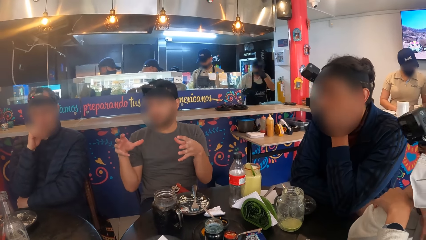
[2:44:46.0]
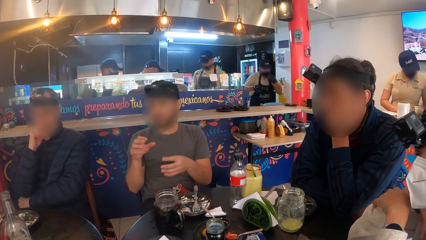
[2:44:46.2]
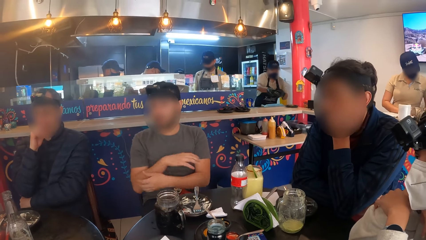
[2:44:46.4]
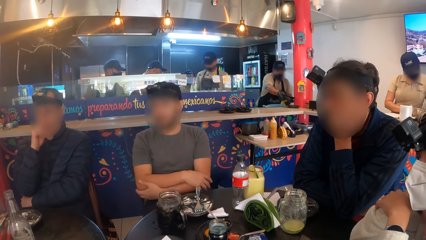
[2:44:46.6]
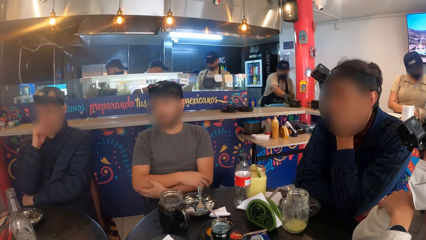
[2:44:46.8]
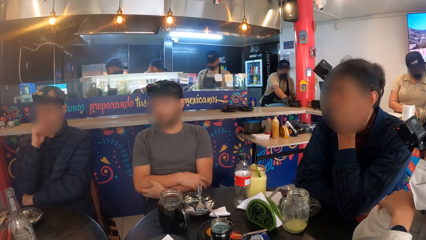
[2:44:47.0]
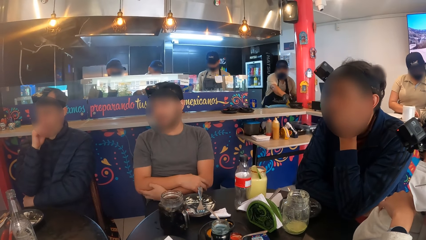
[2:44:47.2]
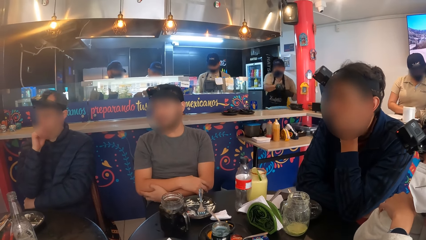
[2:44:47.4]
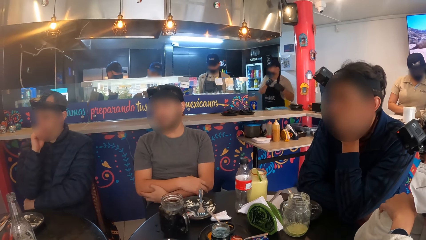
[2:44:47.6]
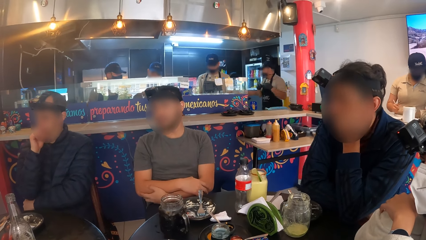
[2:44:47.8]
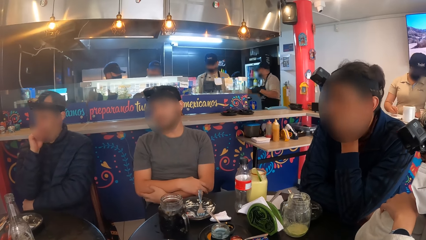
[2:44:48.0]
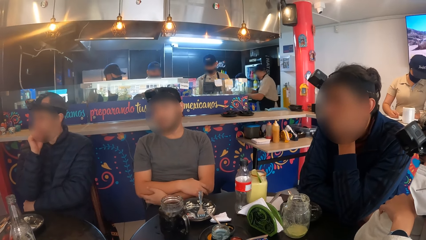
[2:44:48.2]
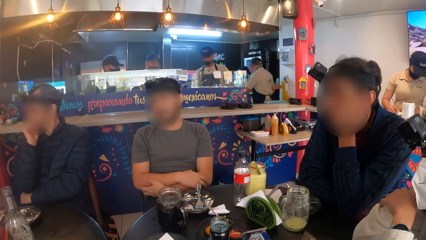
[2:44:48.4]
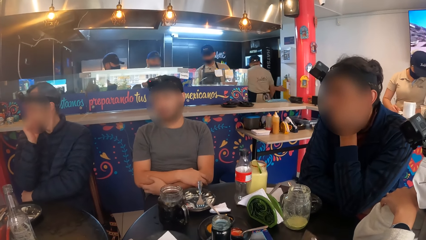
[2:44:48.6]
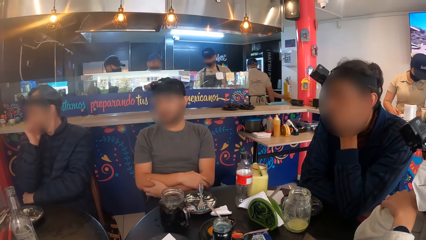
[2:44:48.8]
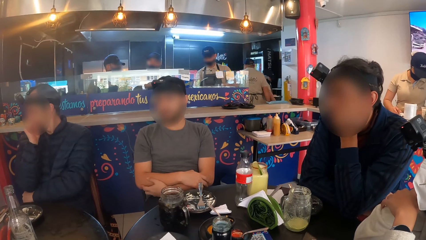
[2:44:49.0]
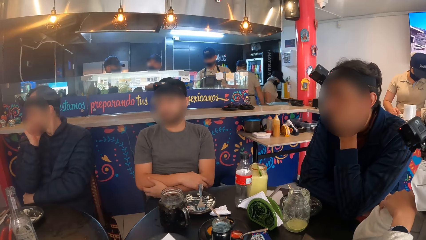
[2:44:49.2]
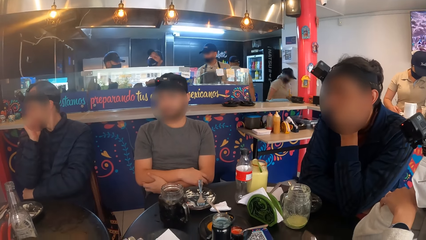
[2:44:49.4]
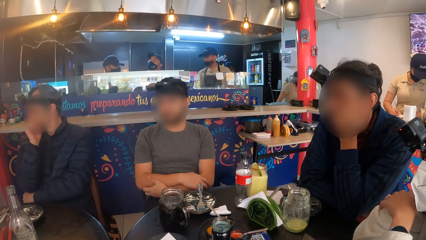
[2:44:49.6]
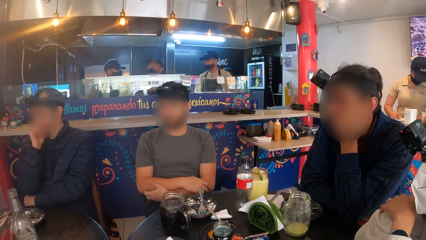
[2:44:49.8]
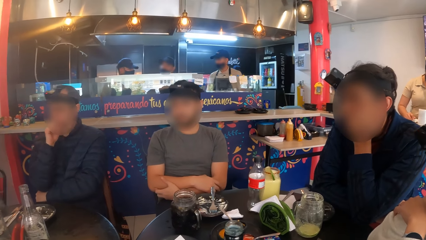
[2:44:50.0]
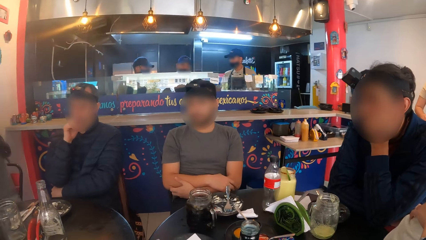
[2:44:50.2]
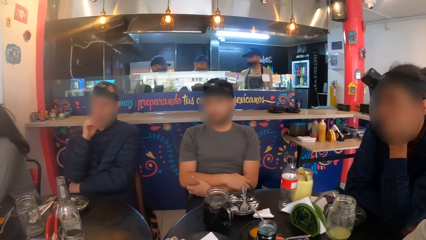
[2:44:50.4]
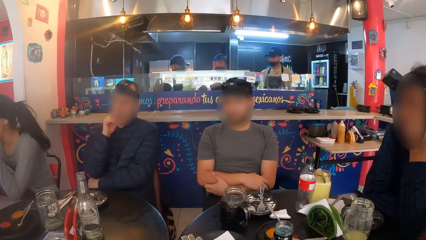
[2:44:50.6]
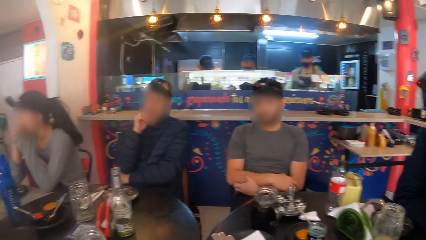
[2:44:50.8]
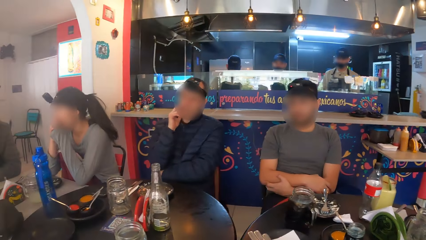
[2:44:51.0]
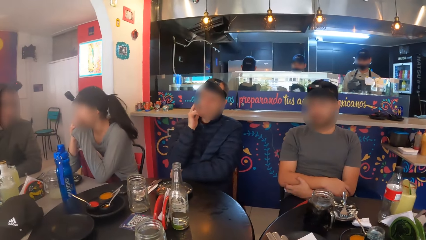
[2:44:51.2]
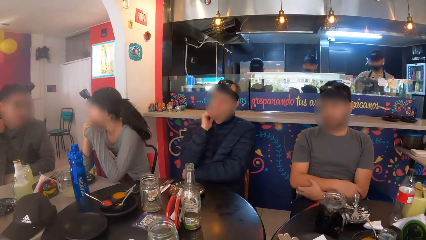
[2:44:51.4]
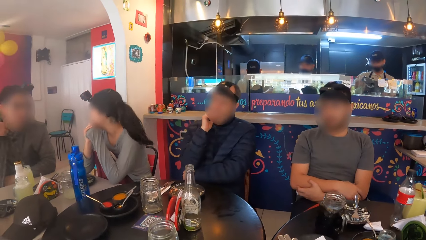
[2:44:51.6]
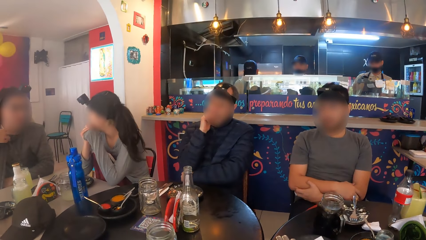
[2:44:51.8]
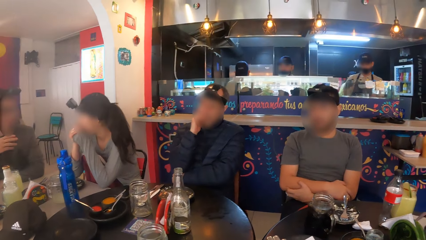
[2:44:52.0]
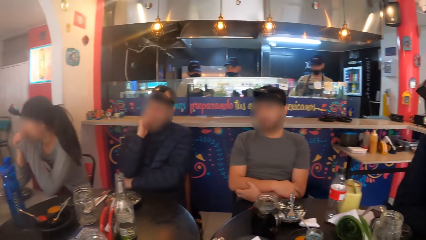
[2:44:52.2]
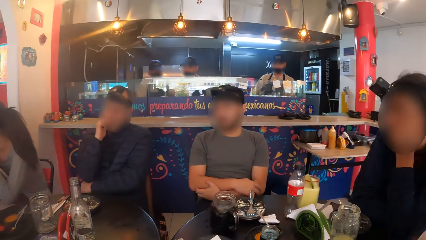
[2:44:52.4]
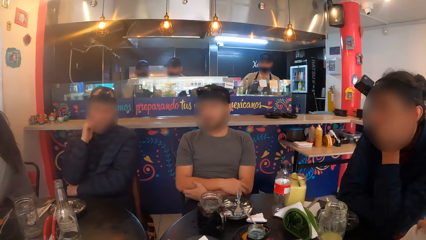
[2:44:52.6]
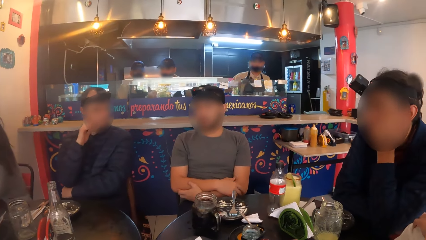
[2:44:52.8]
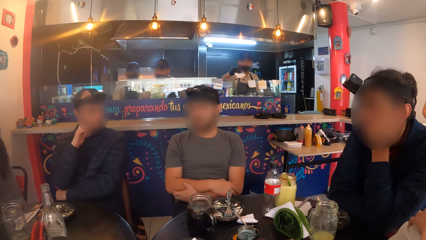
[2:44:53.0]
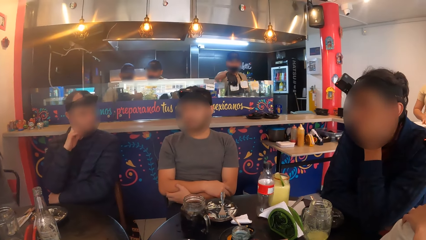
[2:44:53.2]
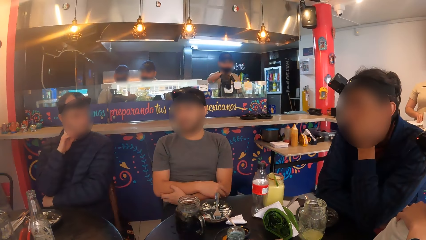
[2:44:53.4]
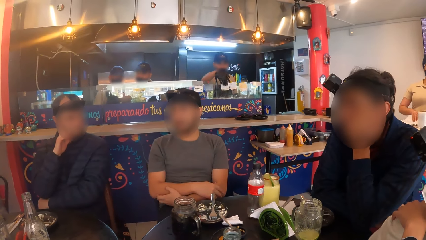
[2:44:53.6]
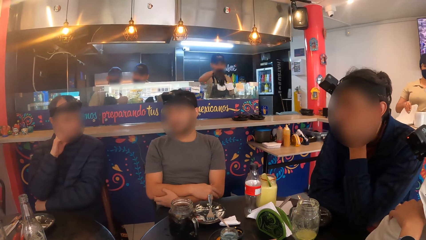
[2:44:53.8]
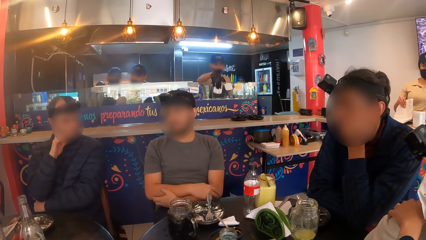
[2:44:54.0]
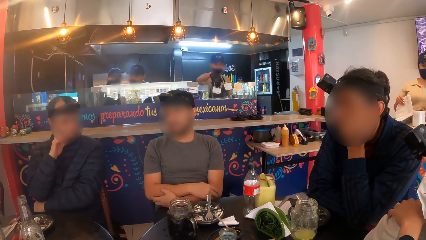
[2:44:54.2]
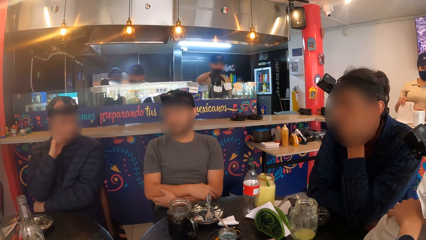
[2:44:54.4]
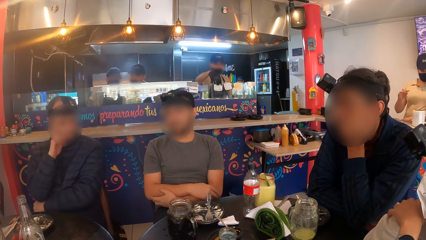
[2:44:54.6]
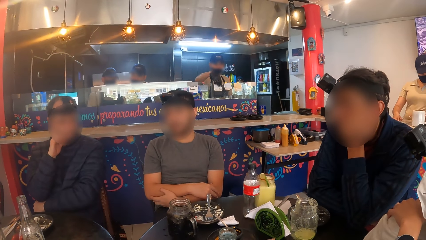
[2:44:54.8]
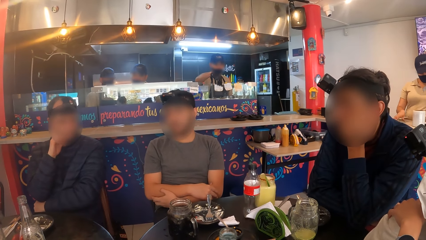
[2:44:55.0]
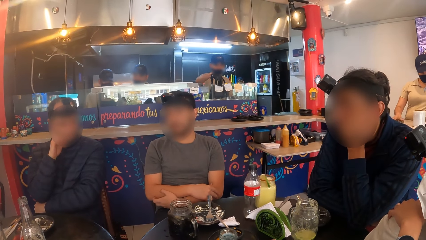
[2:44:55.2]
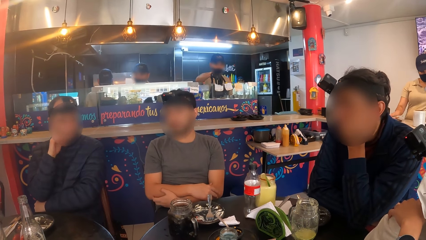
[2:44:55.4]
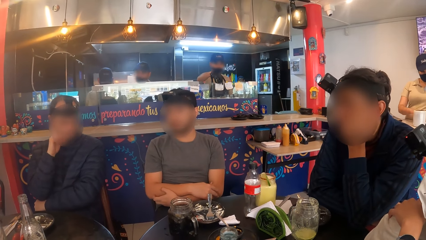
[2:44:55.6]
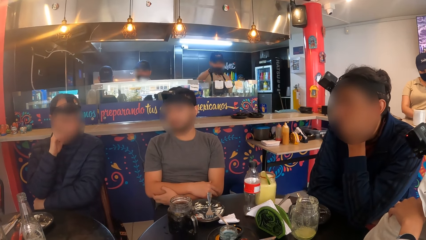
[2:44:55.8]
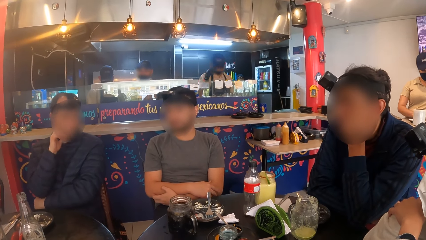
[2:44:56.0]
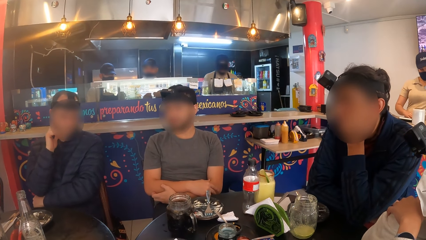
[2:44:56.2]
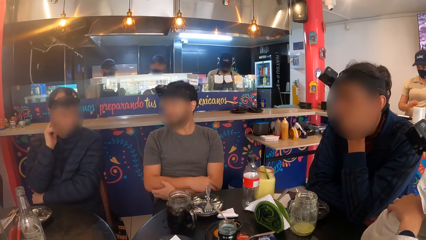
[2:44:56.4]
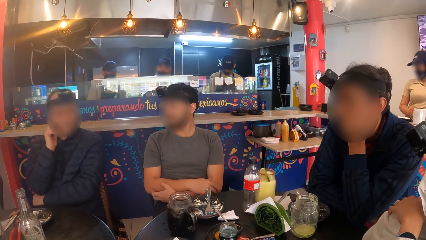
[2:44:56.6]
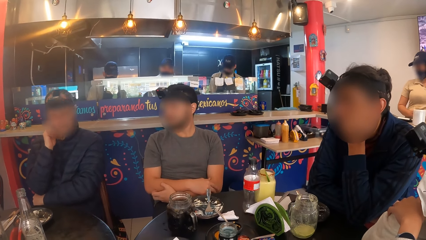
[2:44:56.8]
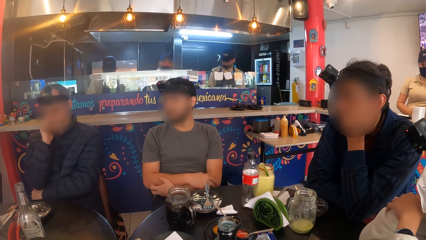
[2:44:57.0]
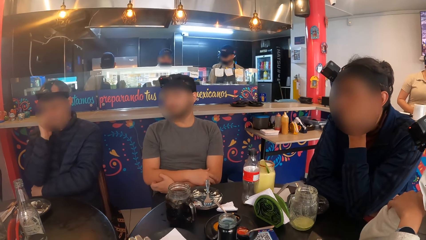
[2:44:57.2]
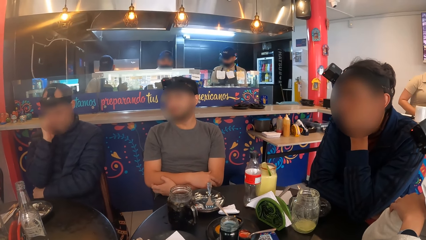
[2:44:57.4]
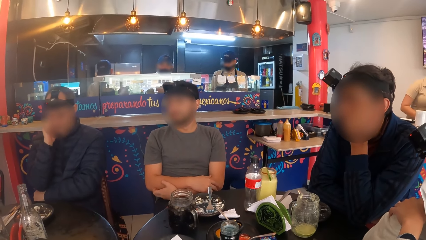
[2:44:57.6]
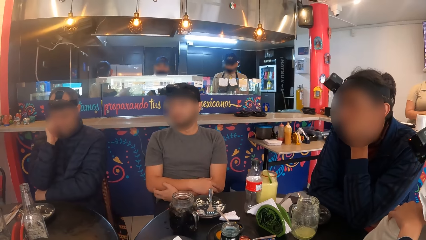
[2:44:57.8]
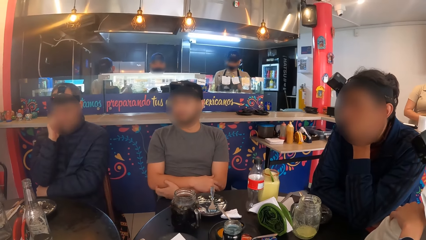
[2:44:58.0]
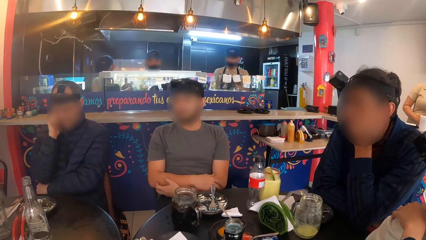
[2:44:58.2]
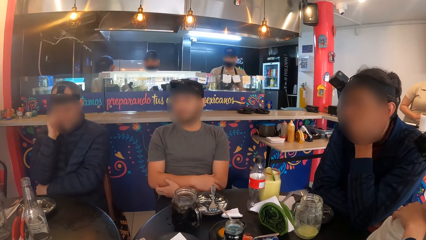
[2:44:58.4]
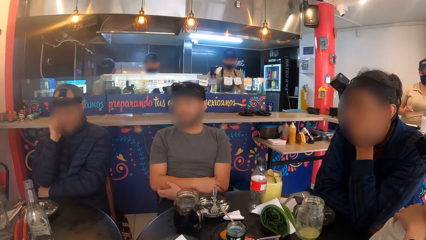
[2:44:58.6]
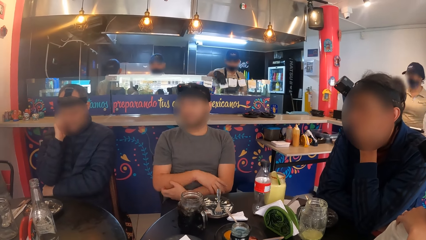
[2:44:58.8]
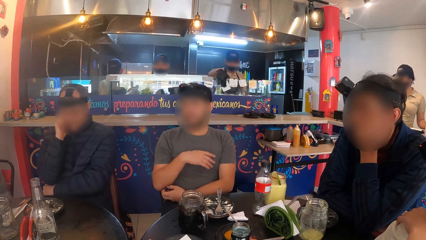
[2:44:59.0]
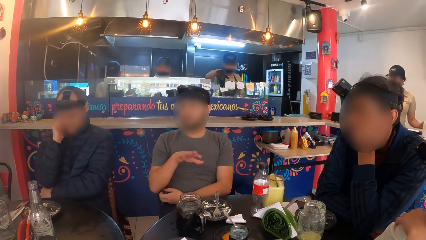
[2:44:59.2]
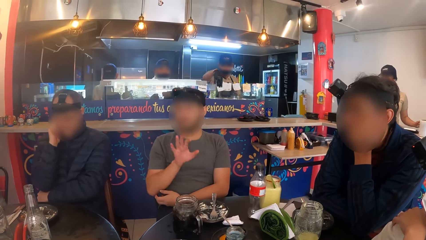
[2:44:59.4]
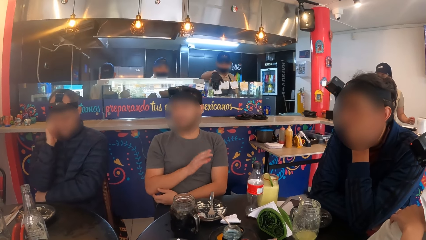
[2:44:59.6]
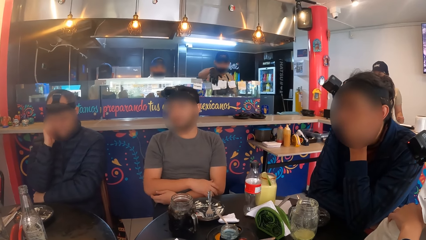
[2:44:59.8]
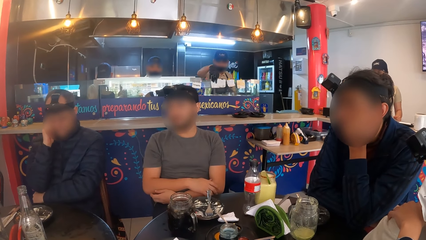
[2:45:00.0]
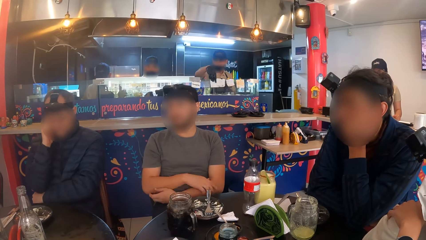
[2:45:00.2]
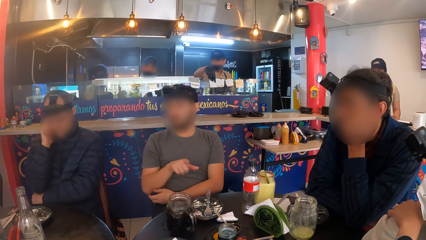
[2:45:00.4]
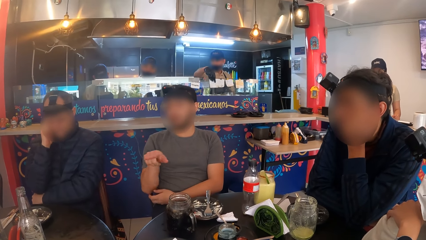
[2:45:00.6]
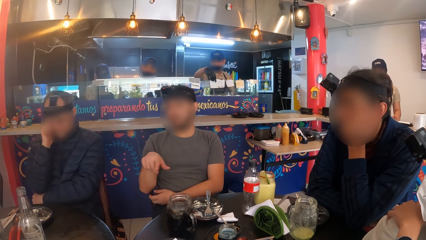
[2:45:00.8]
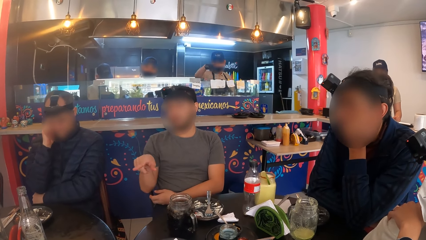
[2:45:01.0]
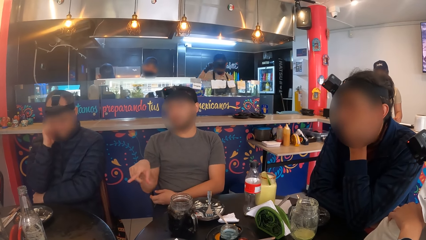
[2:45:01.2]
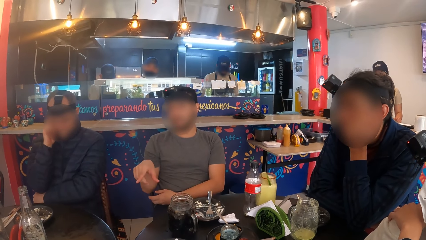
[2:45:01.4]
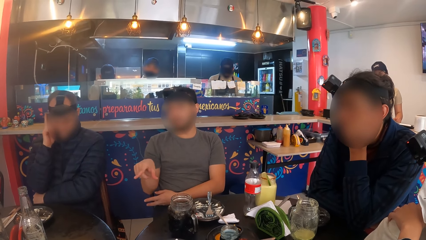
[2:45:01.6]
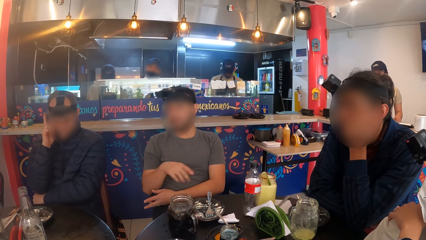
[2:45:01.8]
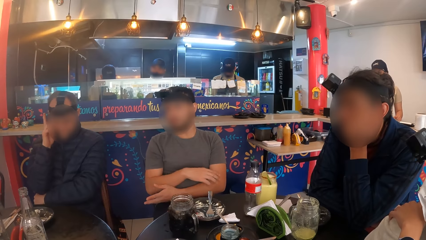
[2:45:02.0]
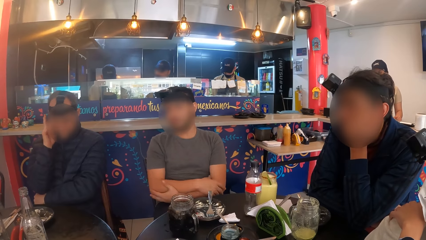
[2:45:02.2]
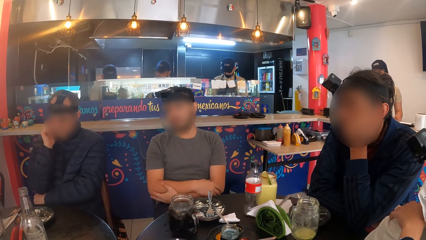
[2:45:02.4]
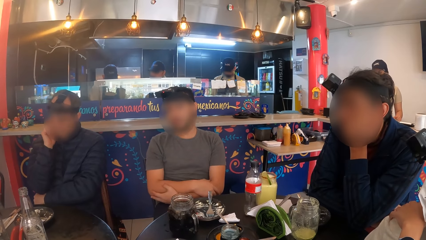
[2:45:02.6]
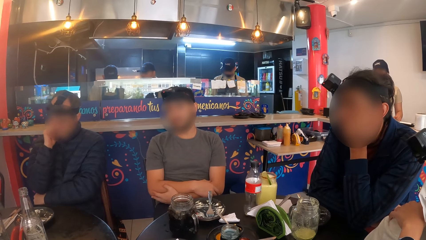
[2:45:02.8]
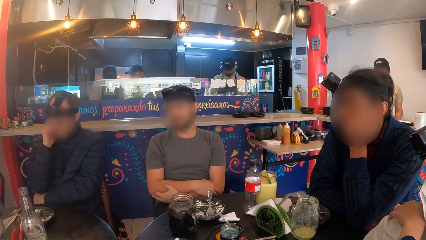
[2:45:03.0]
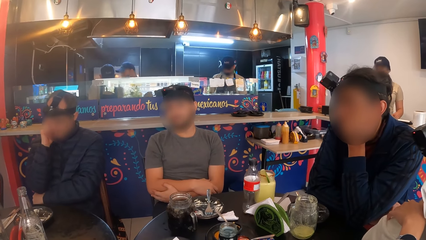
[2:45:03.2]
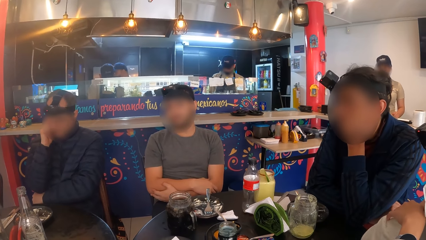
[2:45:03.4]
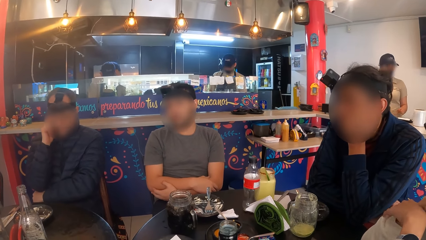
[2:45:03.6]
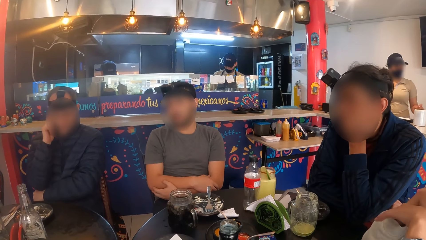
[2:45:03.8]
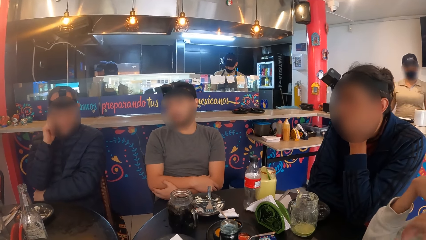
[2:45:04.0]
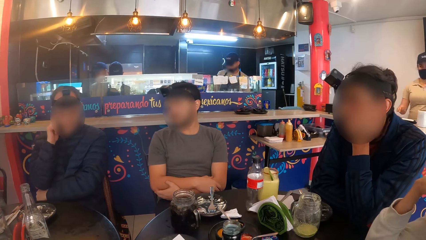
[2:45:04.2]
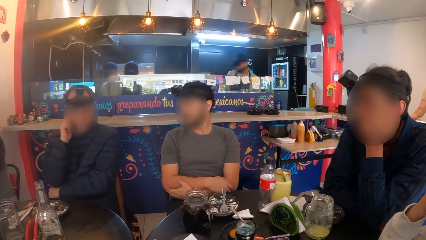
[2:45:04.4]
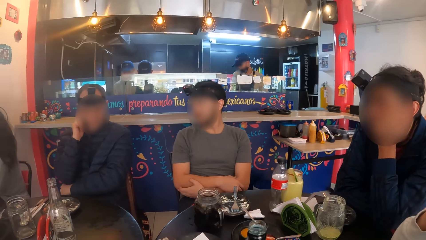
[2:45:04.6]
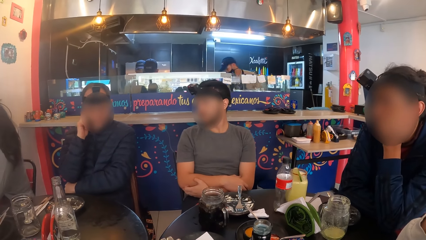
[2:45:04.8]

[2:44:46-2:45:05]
A person writes on the book. Another person talks to a third person. A fourth person talks to four other people and the camera wearer. Another person attaches the paper on the glass display.
